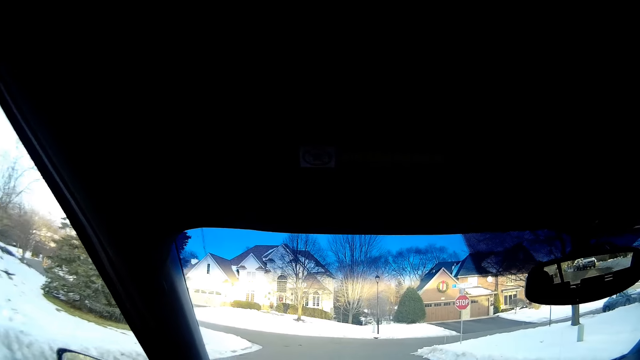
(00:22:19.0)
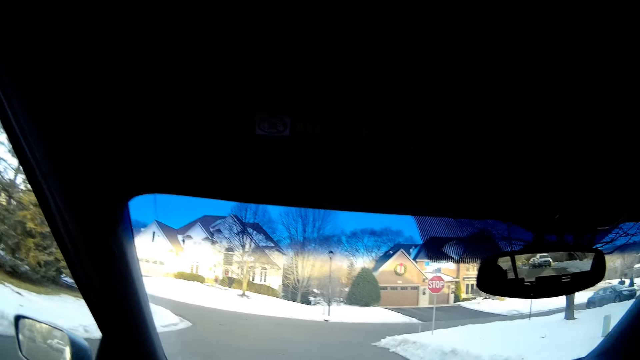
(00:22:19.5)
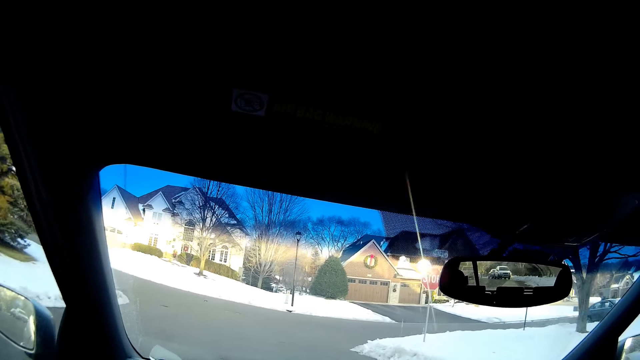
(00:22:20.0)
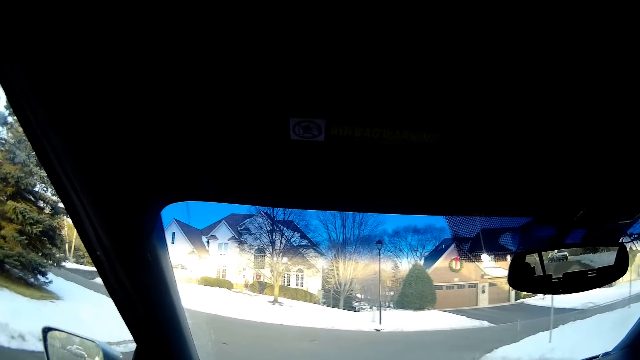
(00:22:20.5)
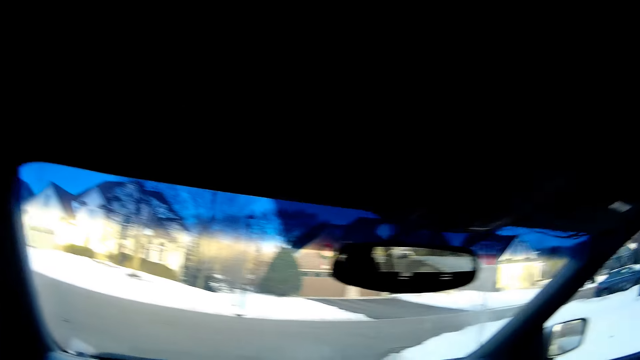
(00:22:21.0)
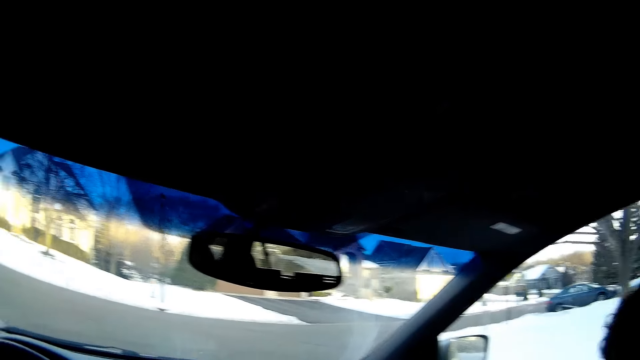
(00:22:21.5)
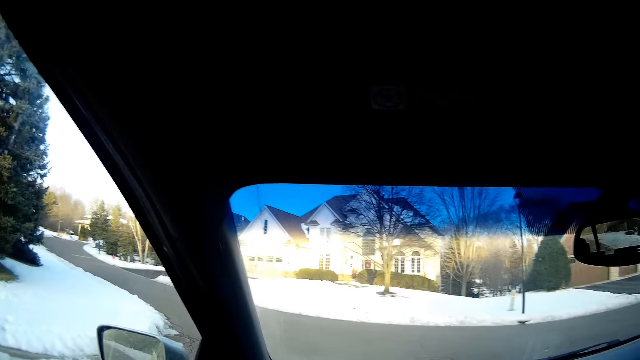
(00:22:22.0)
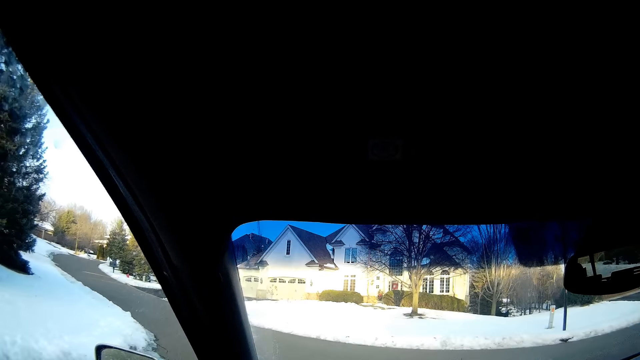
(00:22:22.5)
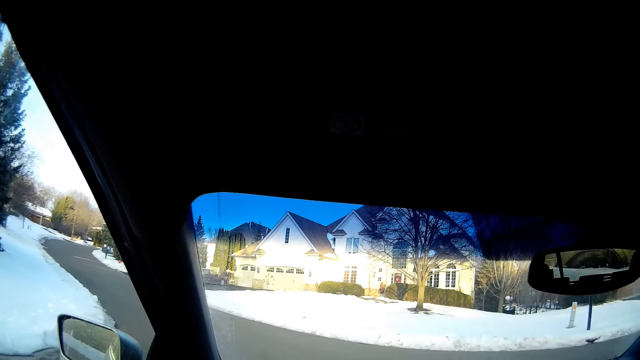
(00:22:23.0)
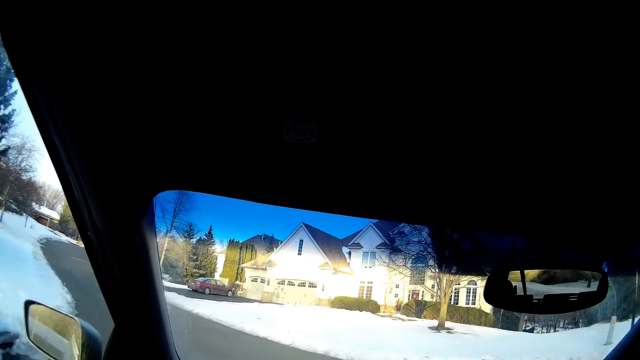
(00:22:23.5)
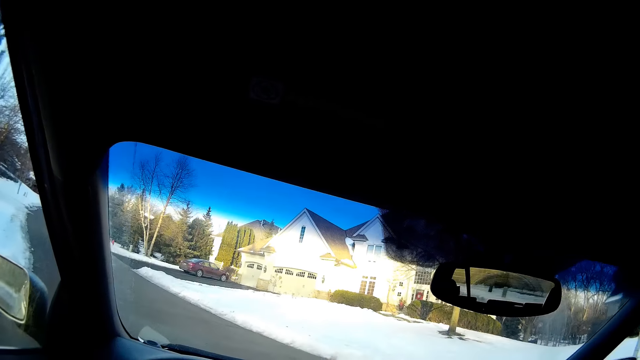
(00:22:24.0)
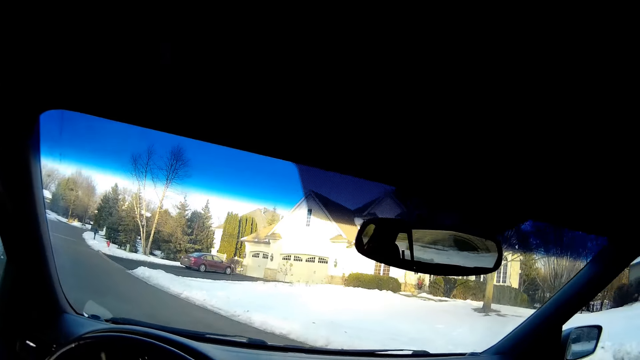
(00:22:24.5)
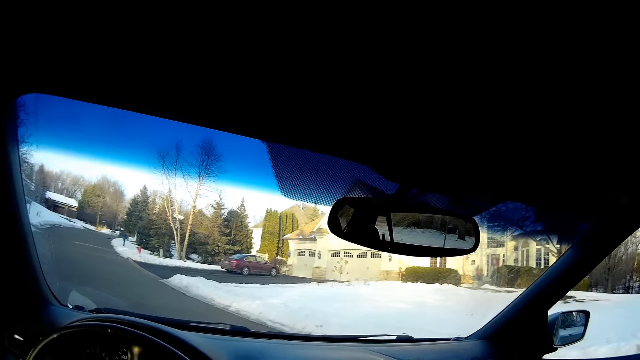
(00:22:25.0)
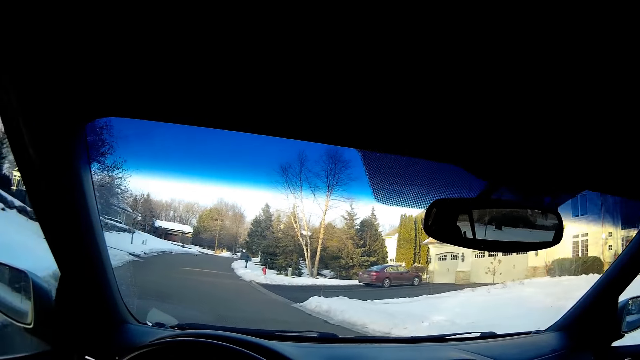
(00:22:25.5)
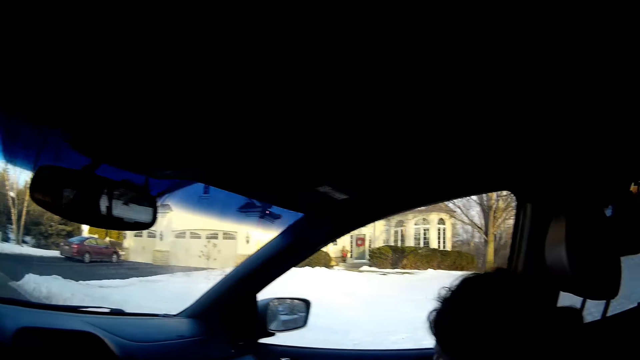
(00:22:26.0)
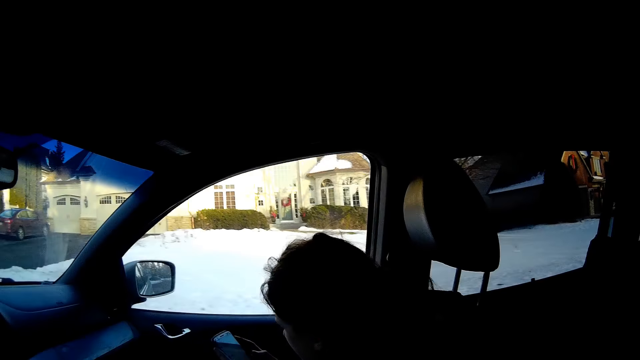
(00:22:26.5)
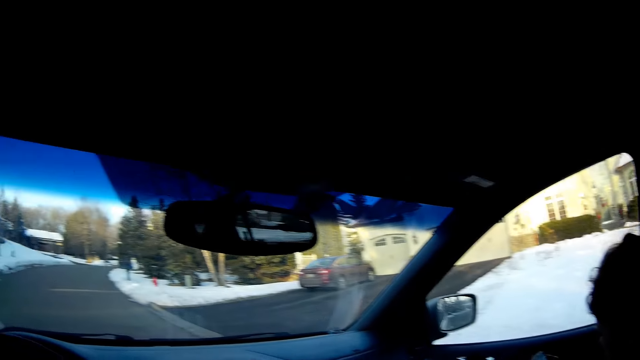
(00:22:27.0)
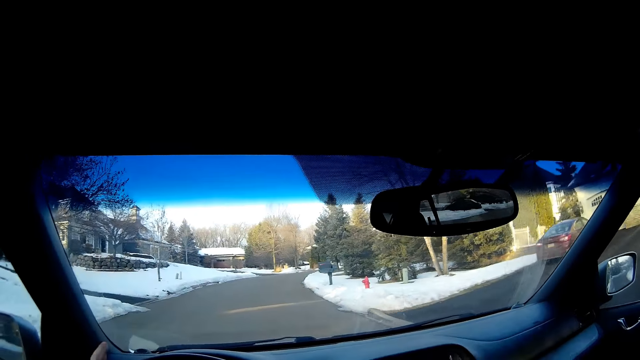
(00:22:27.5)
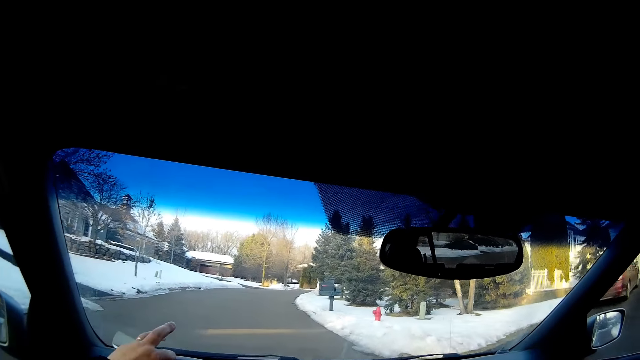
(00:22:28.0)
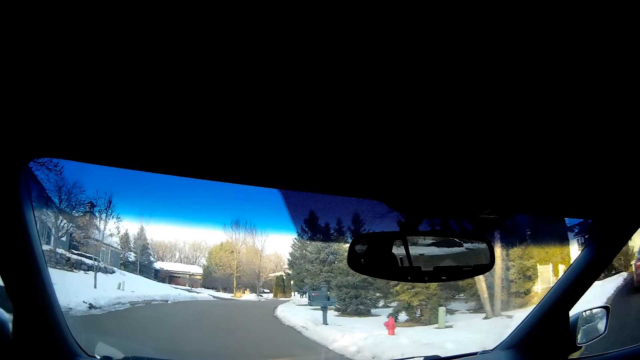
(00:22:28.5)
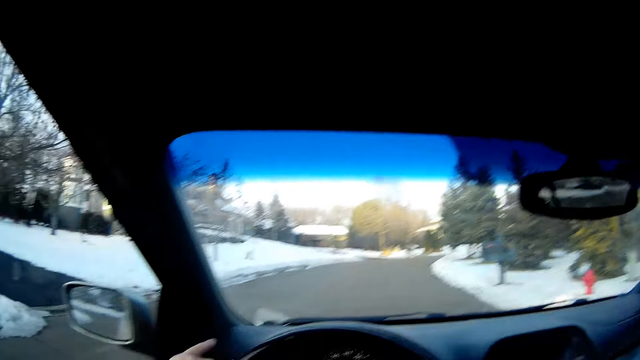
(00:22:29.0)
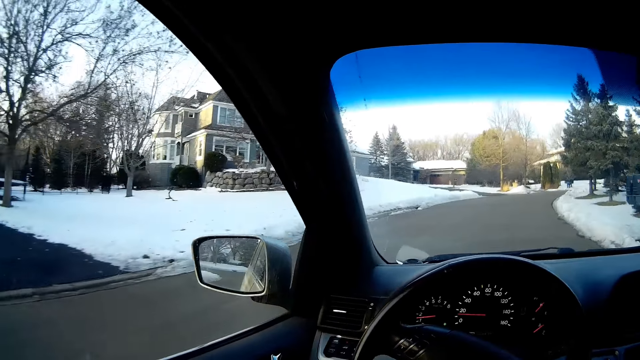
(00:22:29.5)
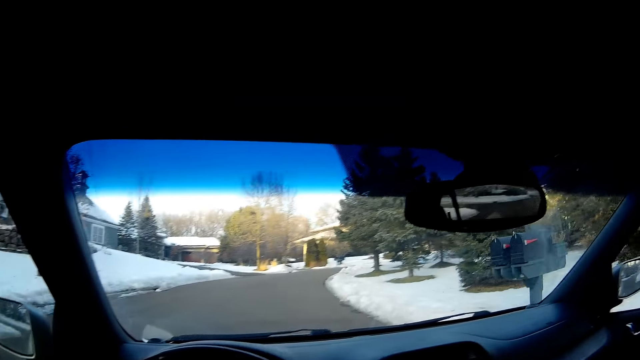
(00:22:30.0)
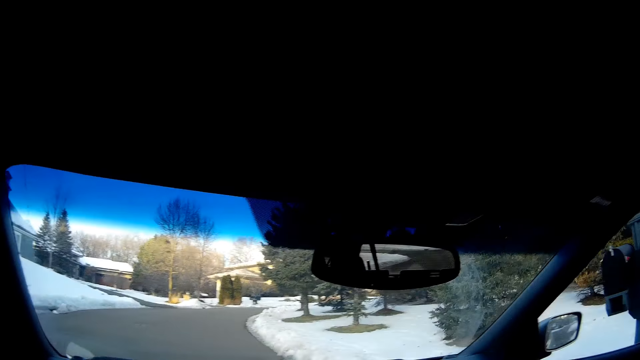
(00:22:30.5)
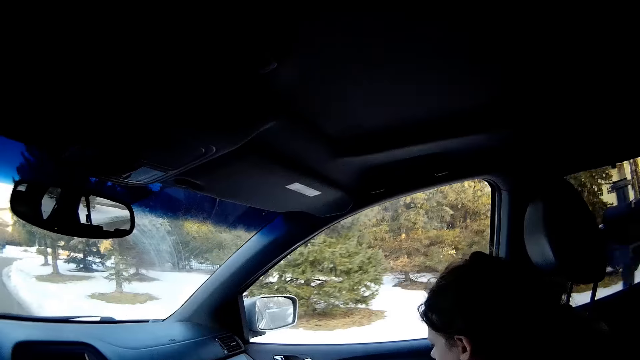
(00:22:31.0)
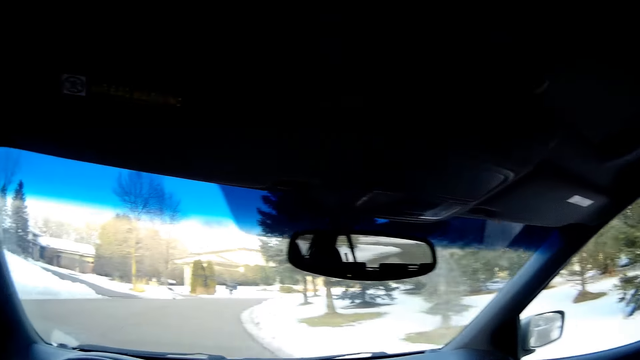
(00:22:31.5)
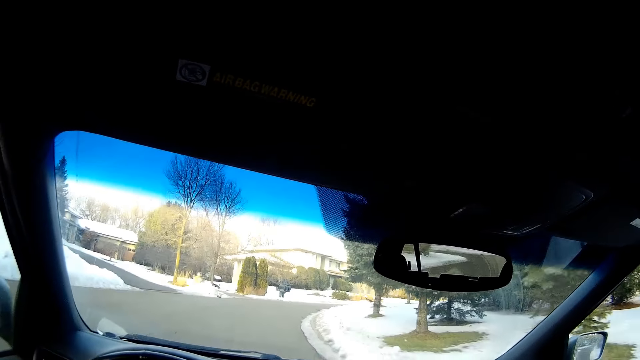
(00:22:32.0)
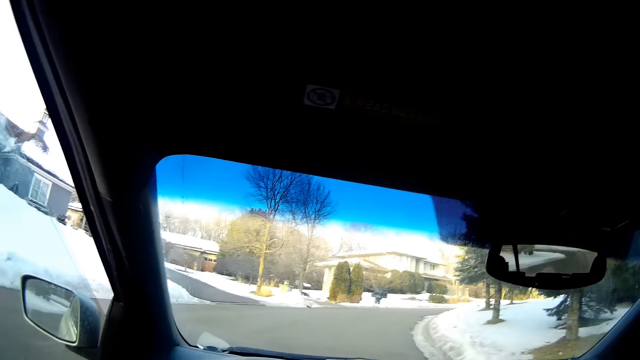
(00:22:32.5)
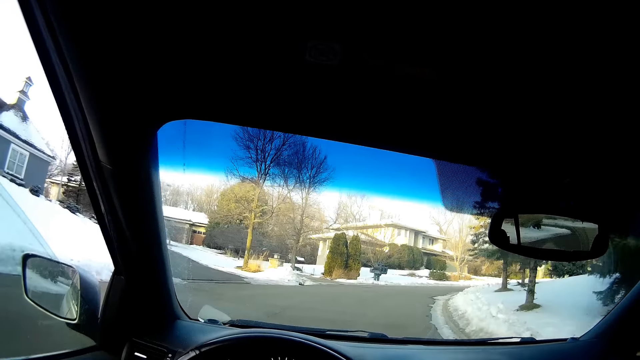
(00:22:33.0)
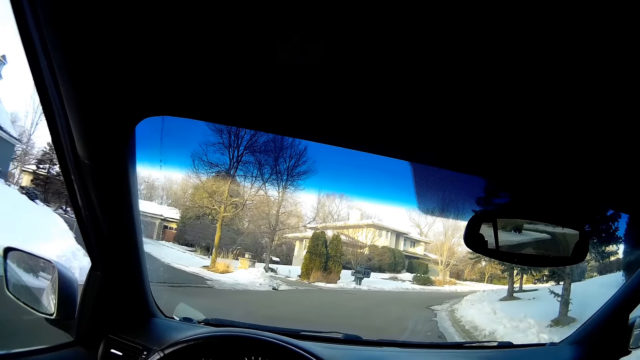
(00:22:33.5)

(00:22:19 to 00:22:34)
The camera wearer looks at the right side of the road. They look in front.

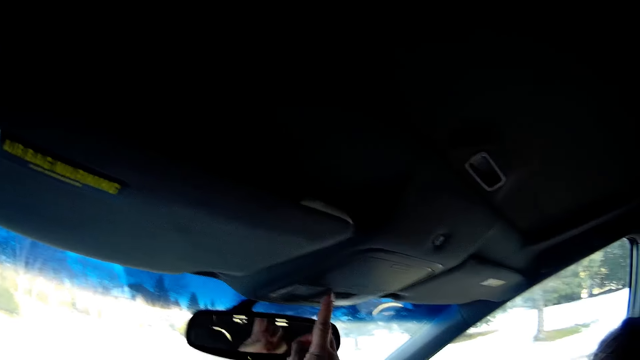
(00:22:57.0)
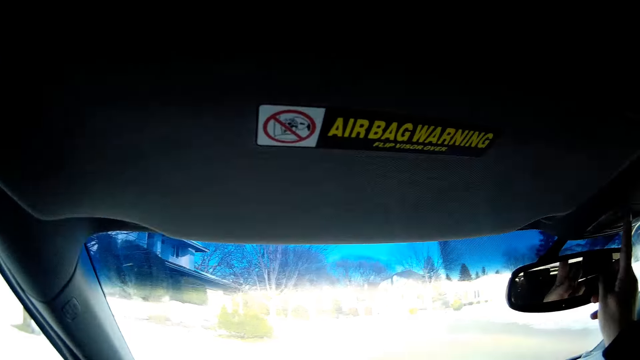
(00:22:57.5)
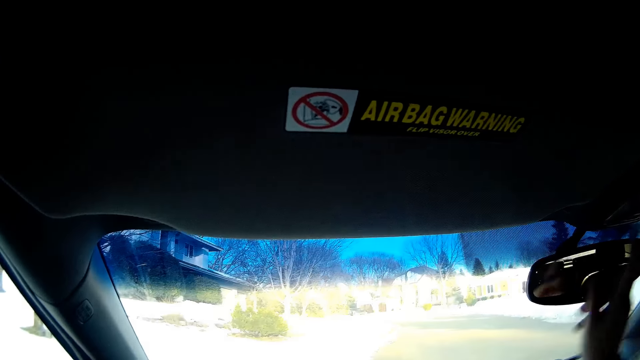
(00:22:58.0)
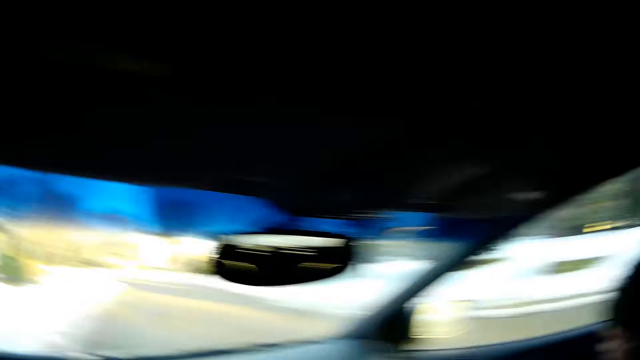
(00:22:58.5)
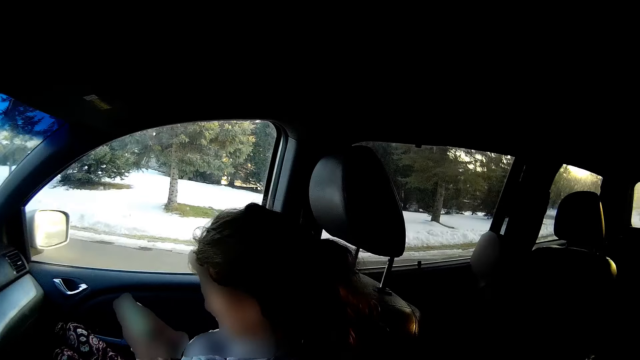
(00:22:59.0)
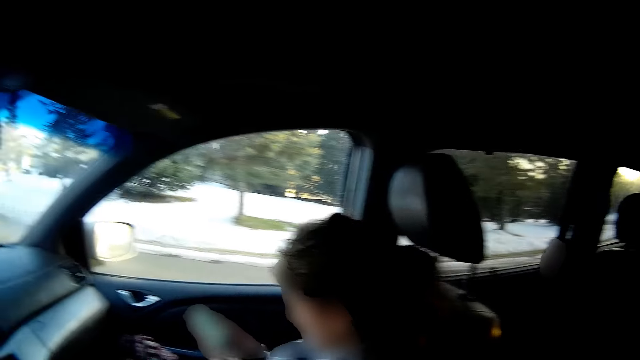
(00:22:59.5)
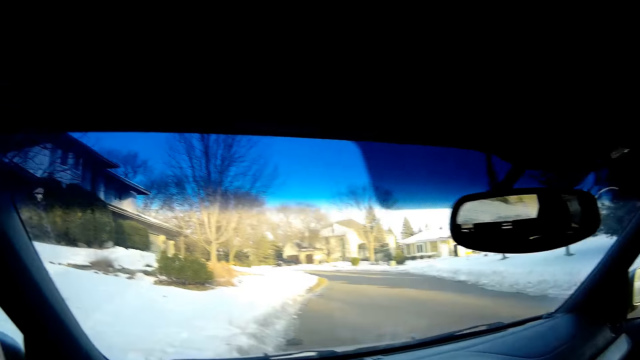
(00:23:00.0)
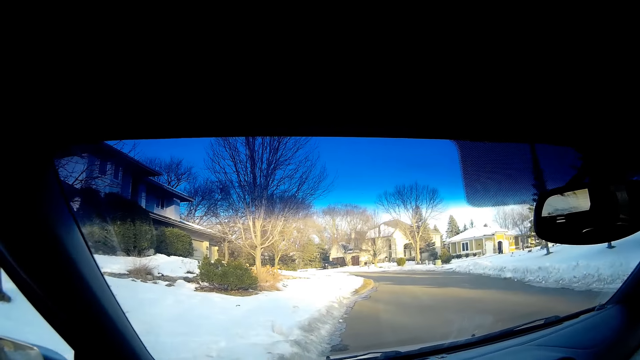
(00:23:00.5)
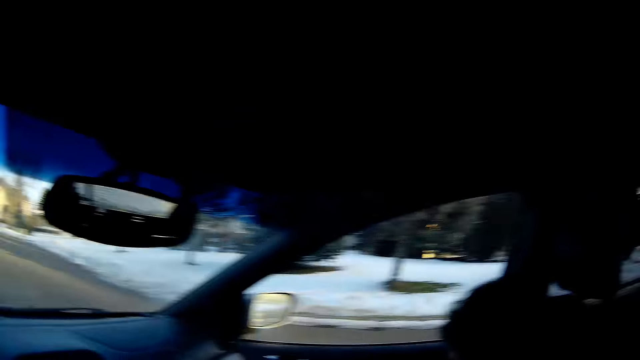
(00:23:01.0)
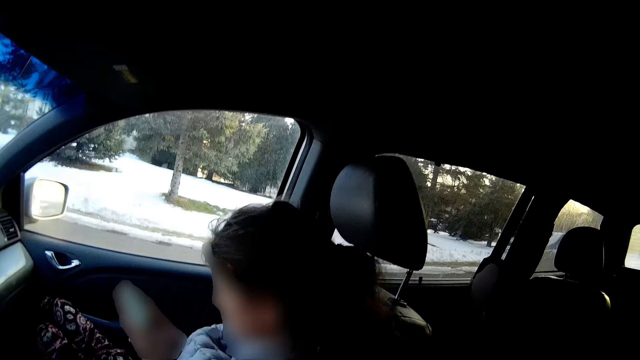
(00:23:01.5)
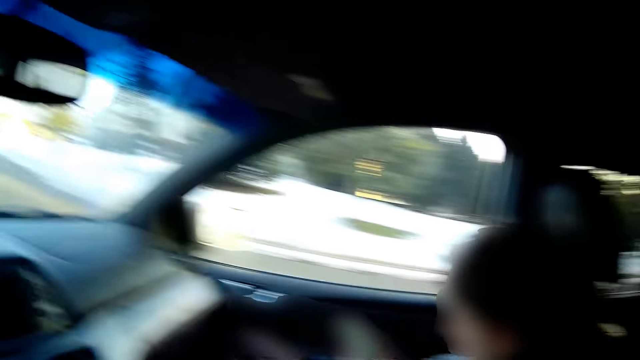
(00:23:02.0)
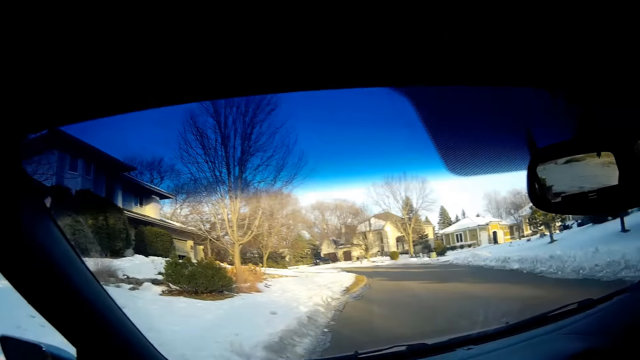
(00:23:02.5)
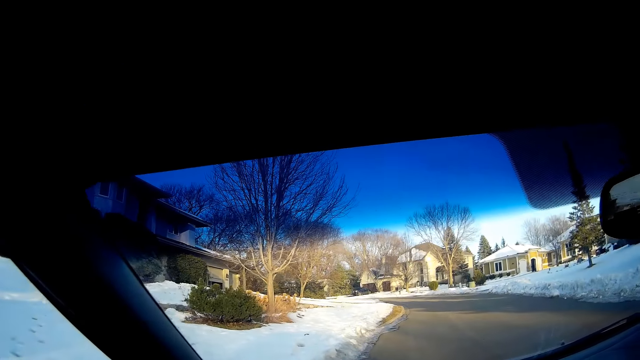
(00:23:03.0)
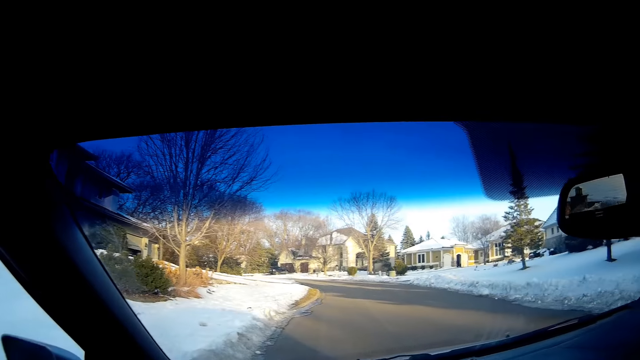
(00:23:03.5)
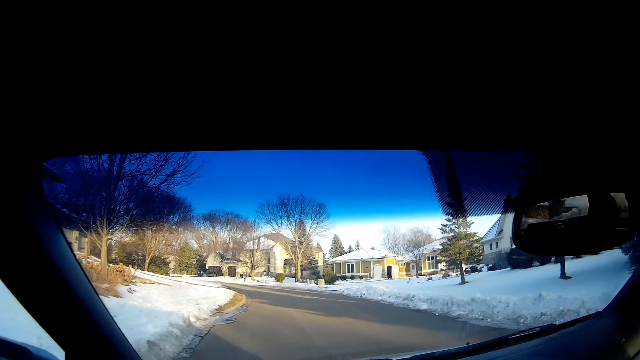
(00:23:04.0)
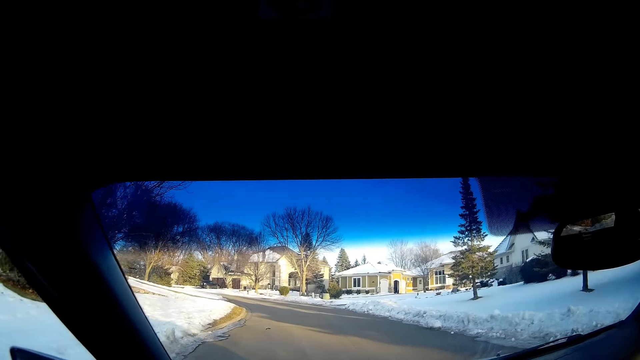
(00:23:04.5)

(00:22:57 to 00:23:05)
The camera wearer presses a mirror shatter-resistant tape. They look at the right side of the road. They look at the front. They look at the right side of the road again. They look at the front. They drive the car.
